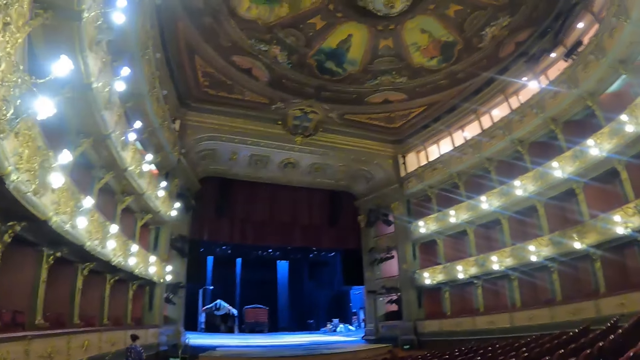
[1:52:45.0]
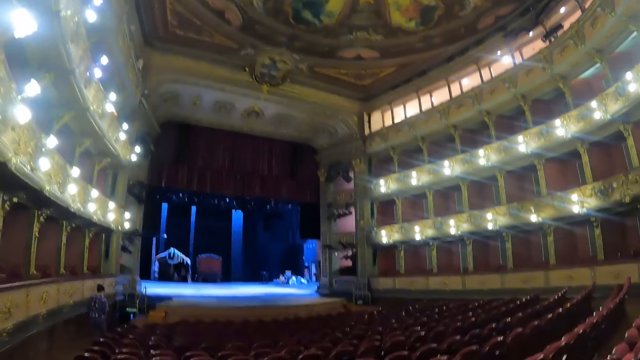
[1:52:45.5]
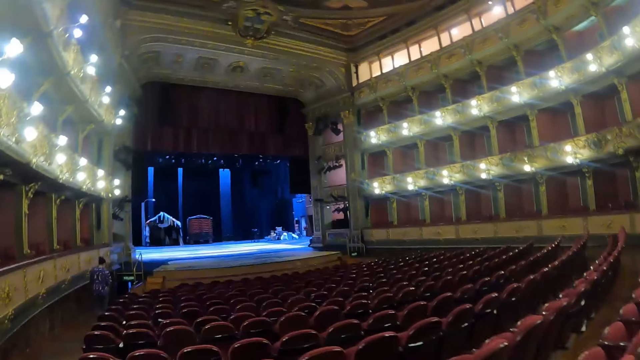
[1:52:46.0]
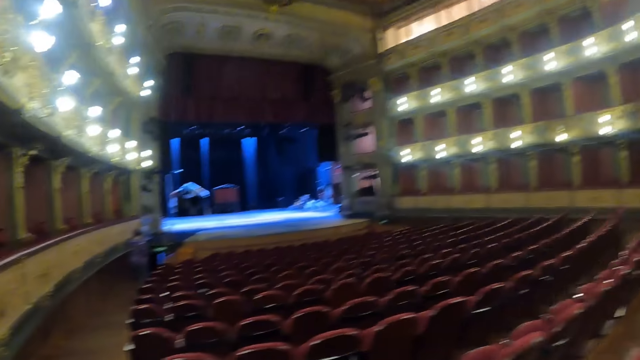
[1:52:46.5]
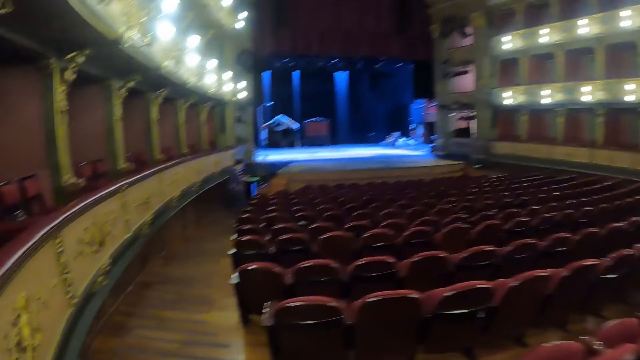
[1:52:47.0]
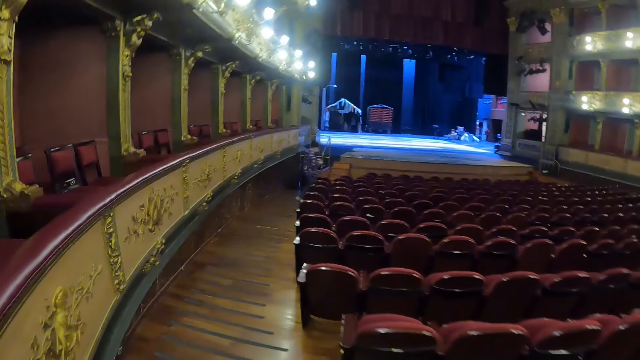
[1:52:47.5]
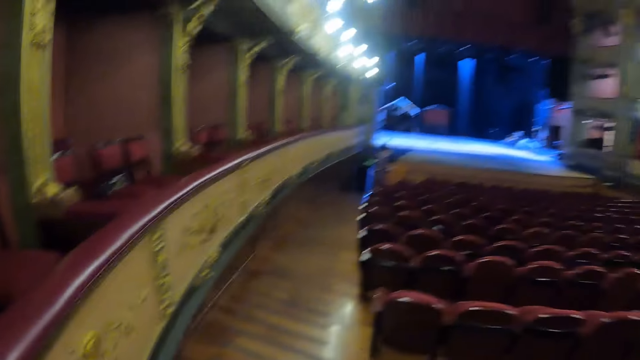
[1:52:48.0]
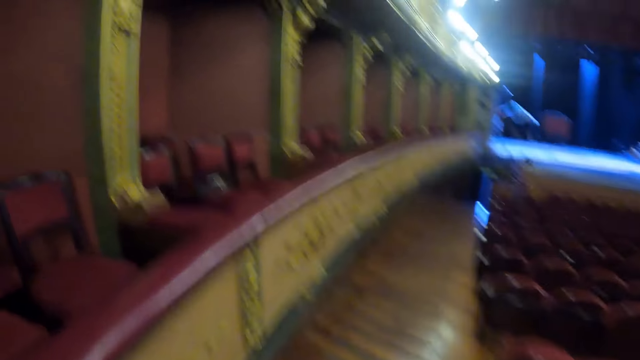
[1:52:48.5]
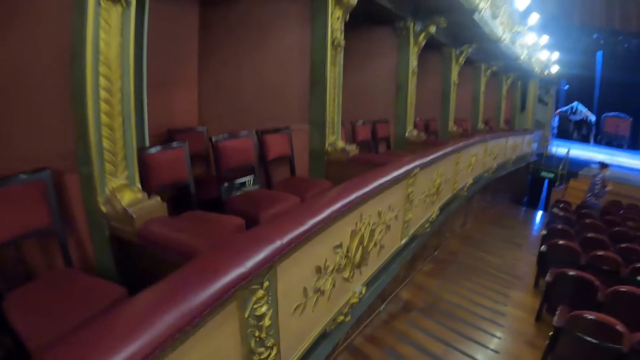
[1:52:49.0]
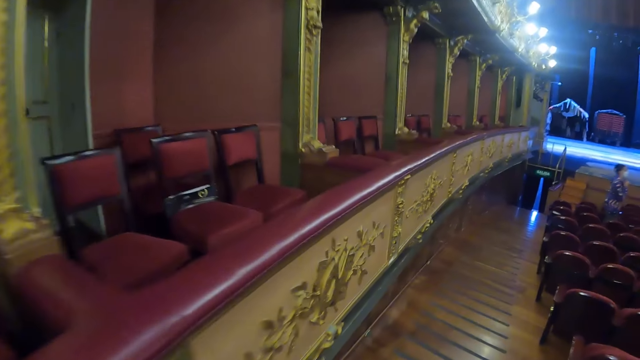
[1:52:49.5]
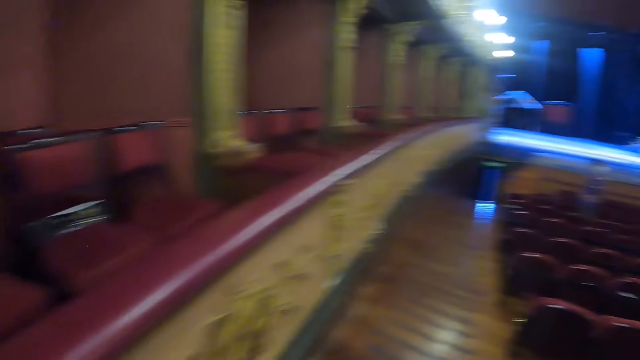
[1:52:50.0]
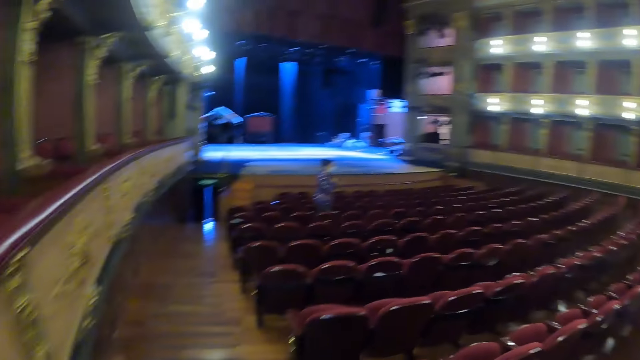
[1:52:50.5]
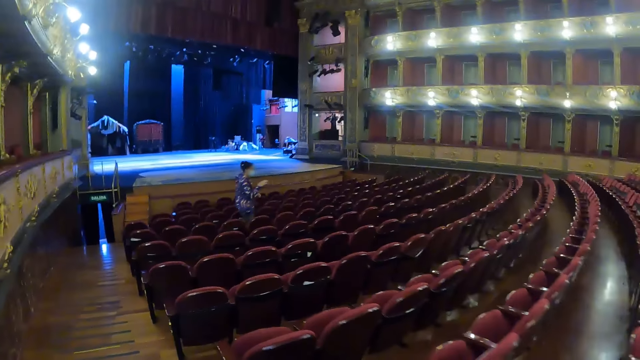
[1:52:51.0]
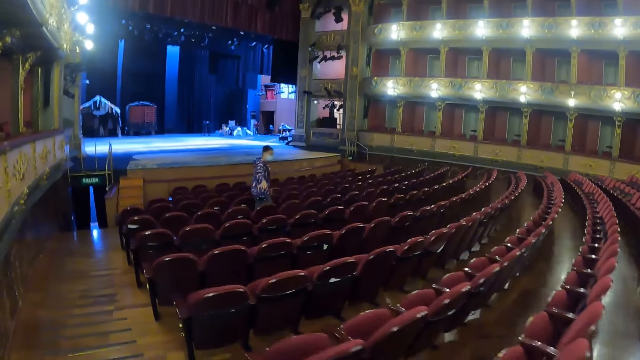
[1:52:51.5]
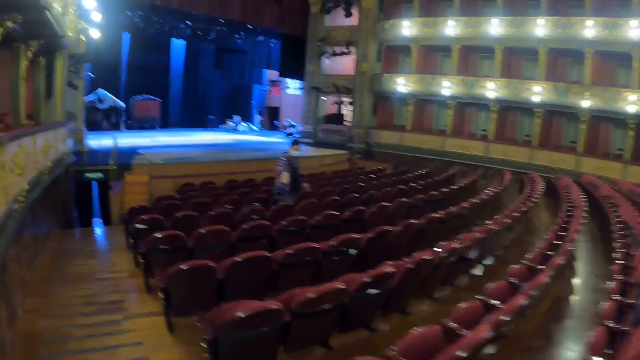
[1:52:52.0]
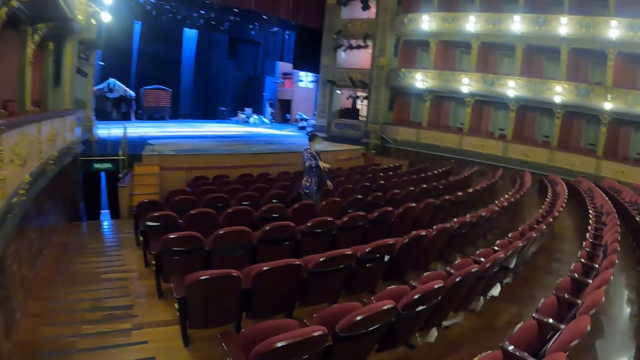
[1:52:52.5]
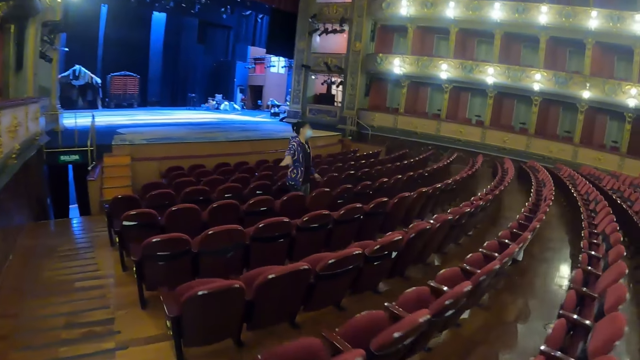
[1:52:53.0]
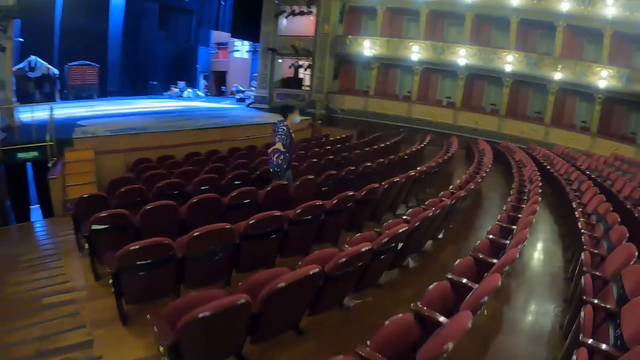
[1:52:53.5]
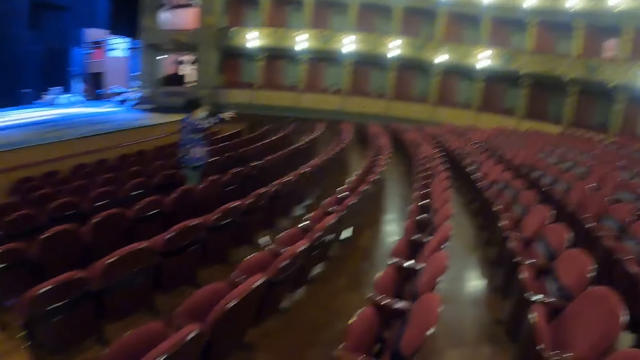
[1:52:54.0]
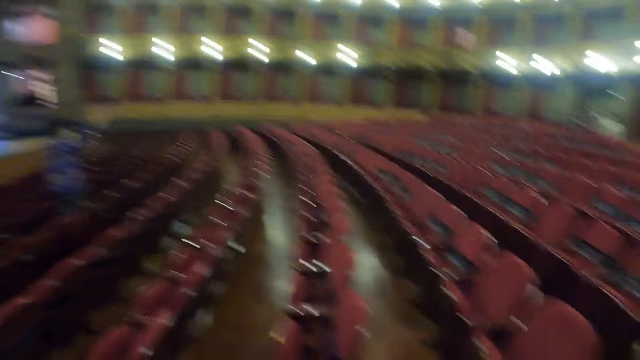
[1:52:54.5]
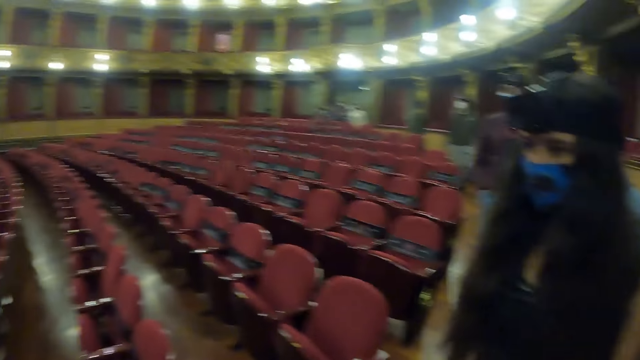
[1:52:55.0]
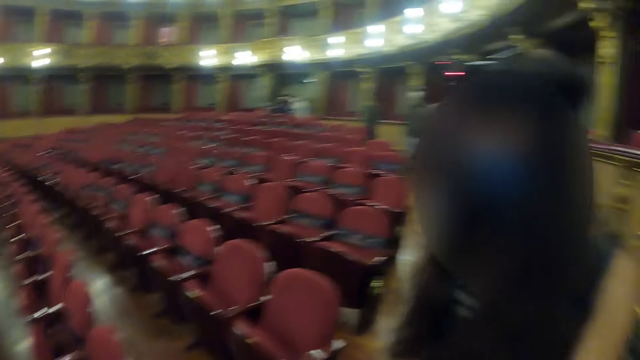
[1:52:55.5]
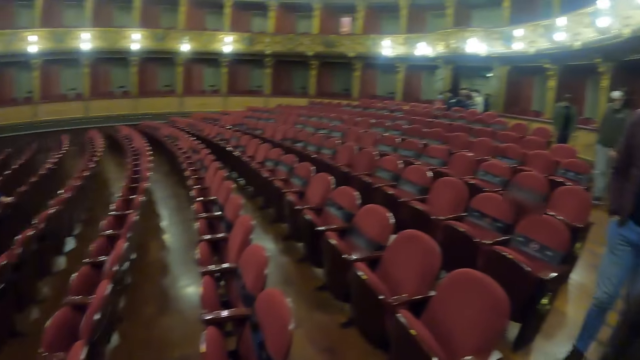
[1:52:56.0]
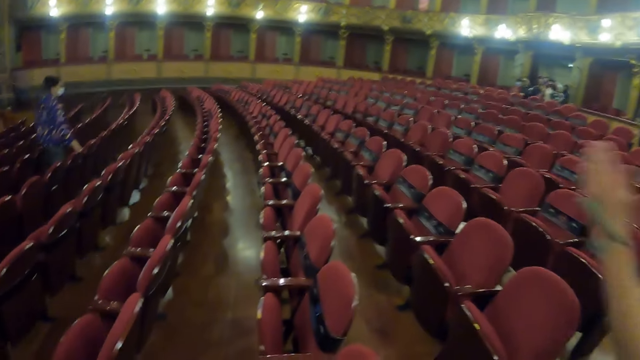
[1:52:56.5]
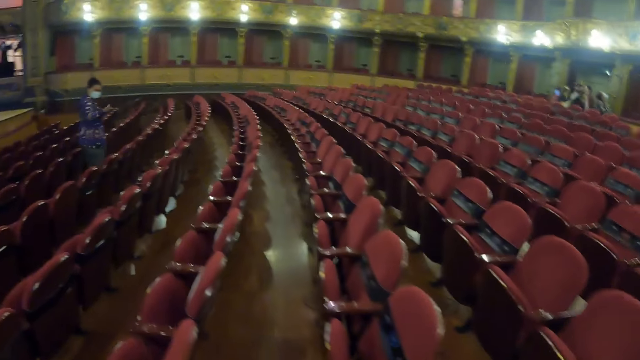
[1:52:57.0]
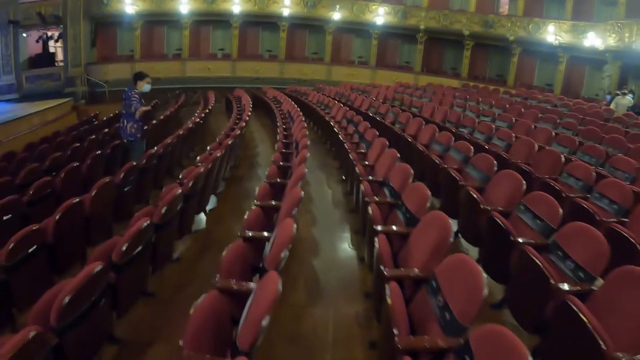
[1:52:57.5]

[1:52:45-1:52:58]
The camera wearer stares in the show room. They count seats in the show room. A man speaks. The camera wearer looks around the theater.

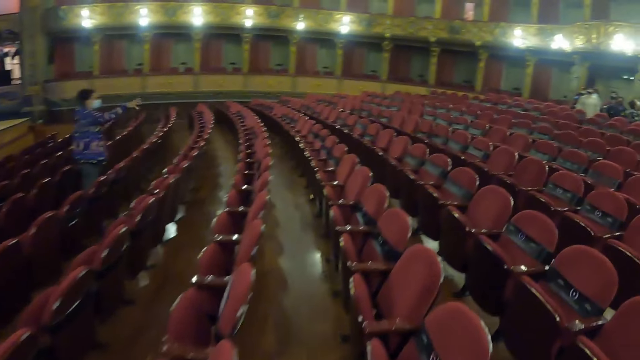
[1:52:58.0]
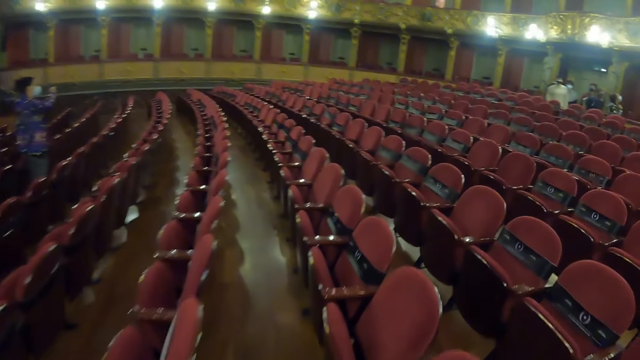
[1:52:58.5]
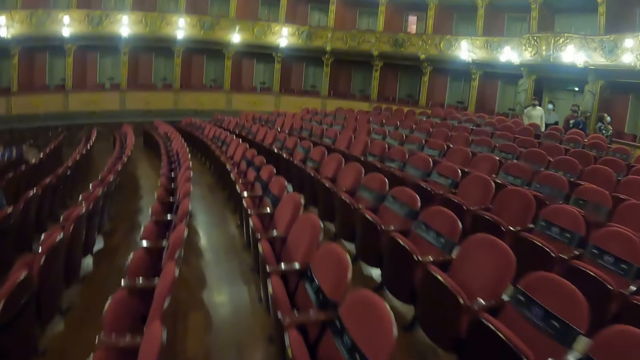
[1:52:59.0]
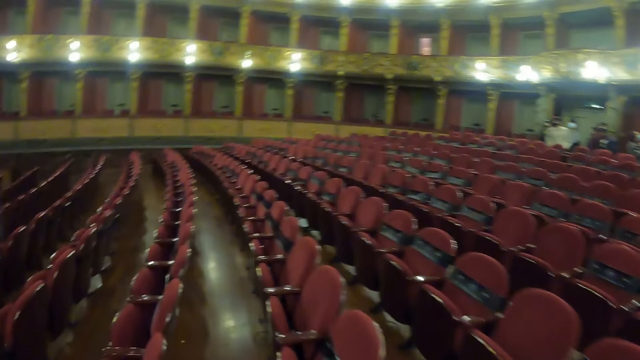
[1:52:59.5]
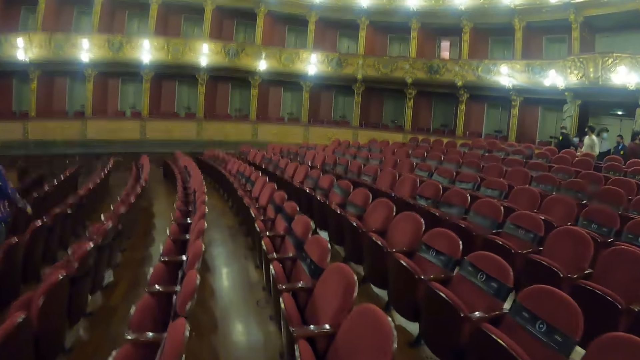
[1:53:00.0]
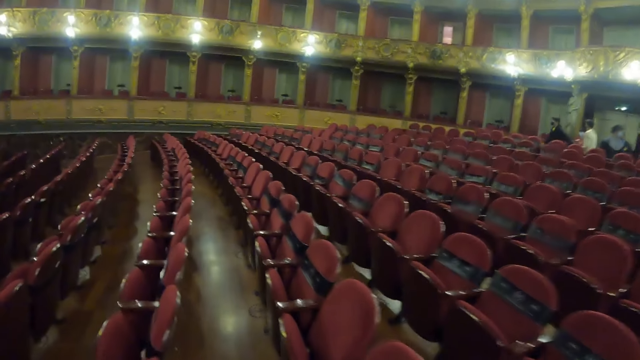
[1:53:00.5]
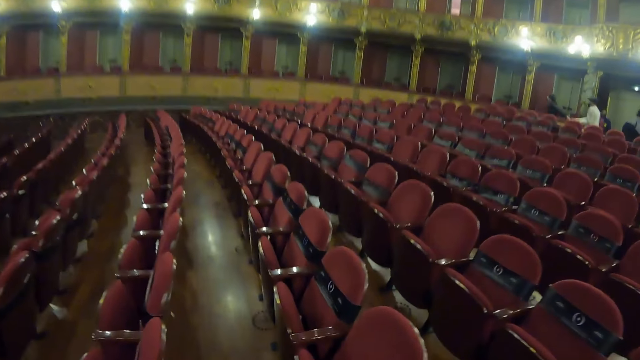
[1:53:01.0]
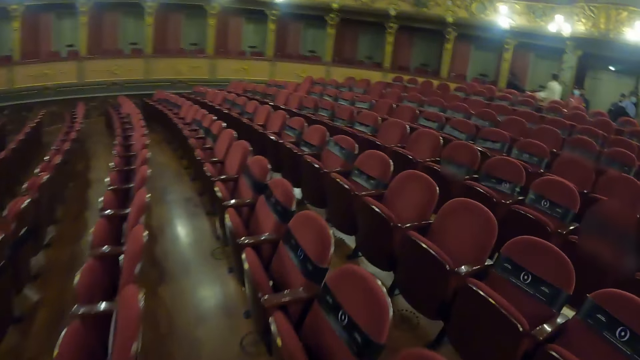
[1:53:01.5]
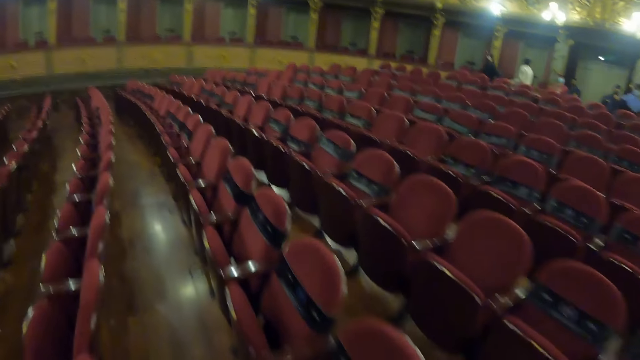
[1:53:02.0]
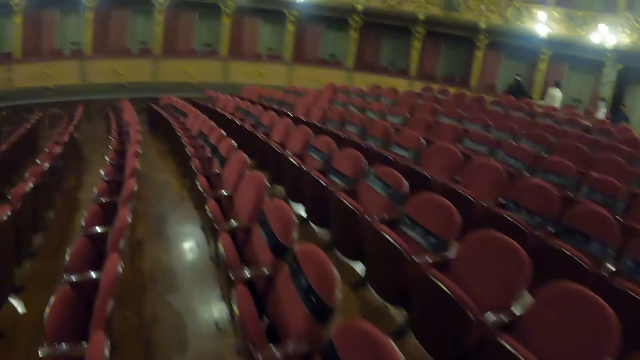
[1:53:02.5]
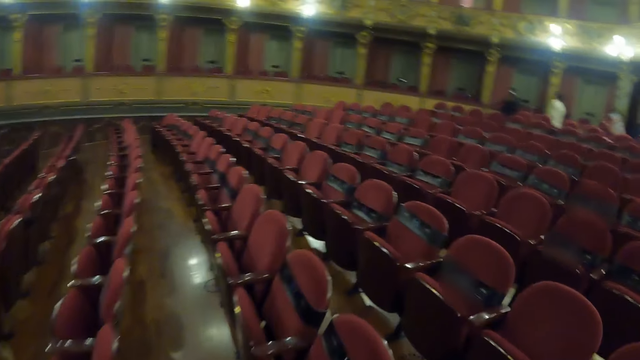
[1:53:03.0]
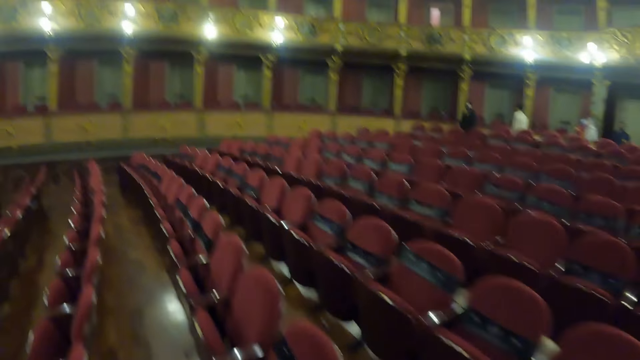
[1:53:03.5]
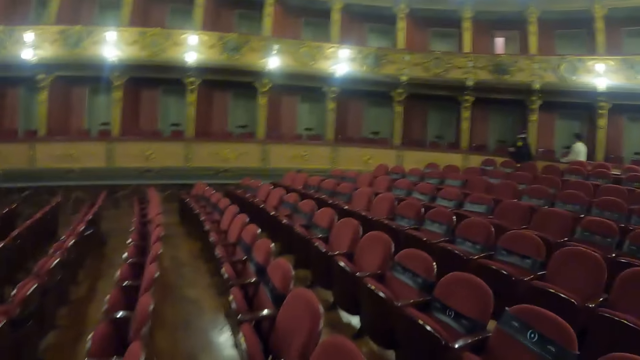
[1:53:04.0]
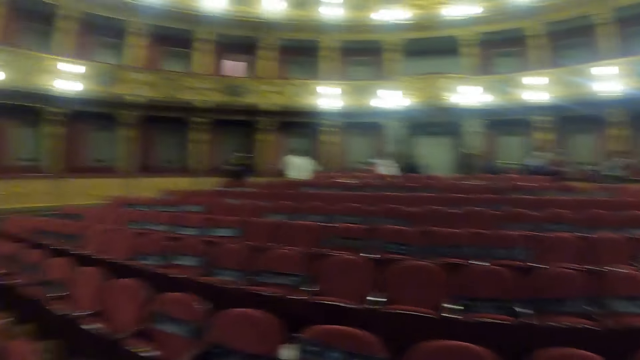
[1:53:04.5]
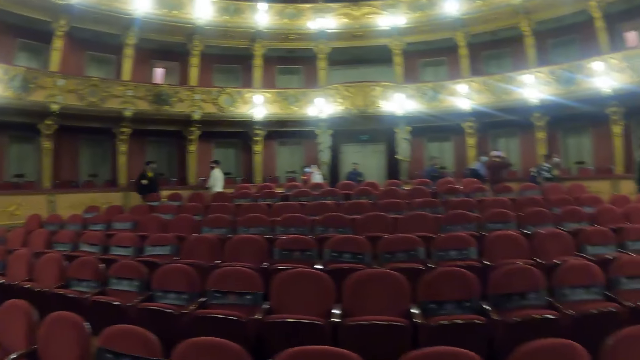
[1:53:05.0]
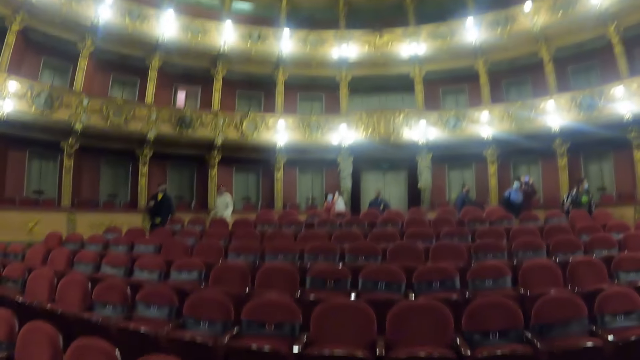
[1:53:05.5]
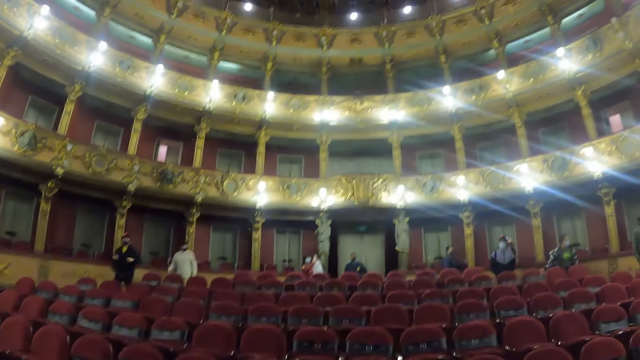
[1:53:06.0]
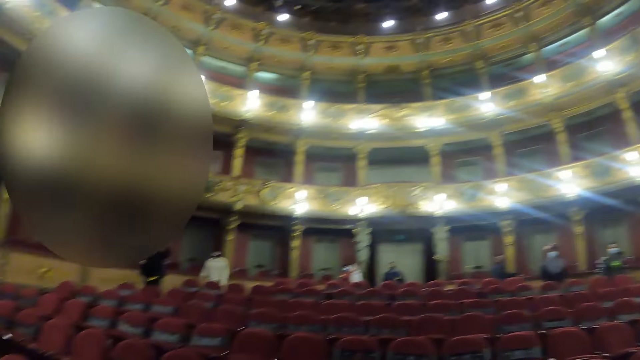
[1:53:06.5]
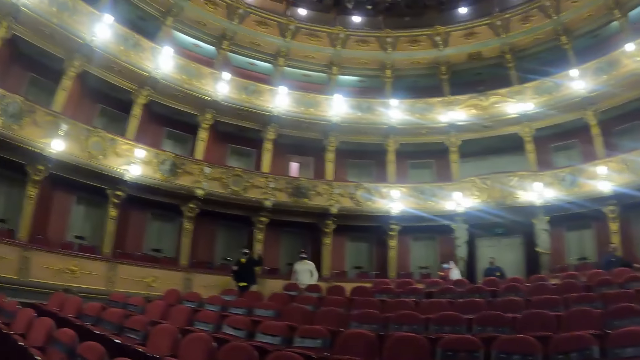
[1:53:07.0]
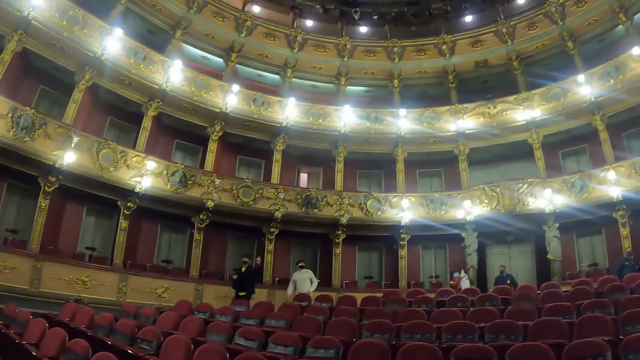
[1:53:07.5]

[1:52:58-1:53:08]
The camera wearer walks in the theater. They look around the theater.
